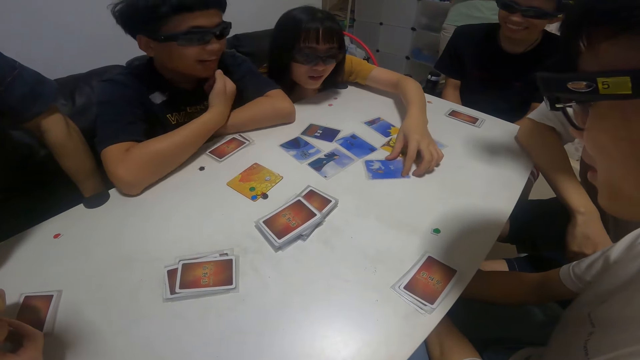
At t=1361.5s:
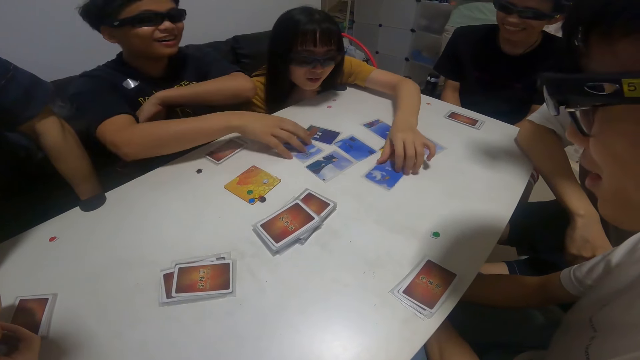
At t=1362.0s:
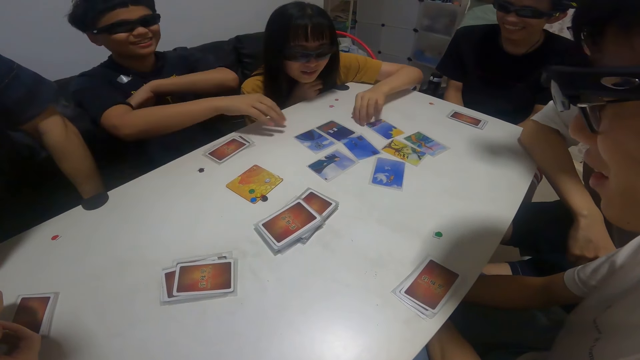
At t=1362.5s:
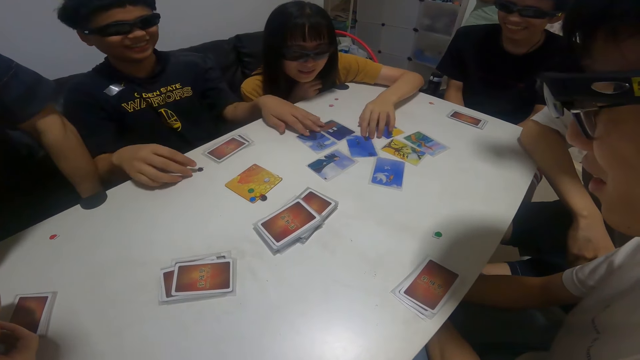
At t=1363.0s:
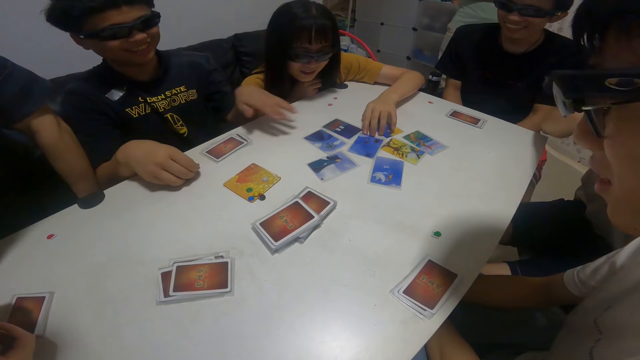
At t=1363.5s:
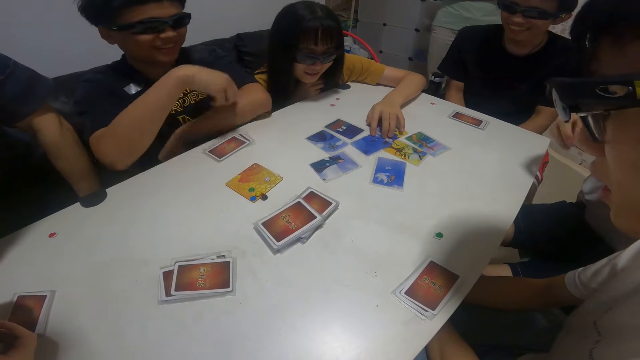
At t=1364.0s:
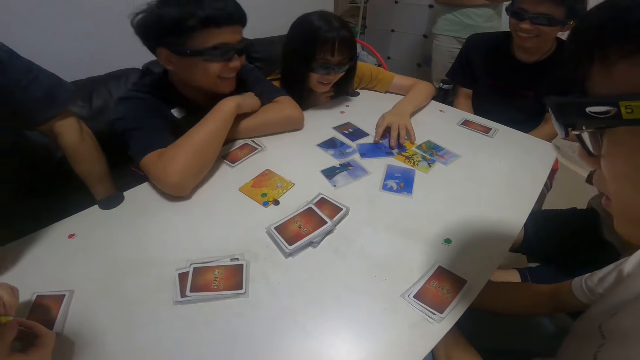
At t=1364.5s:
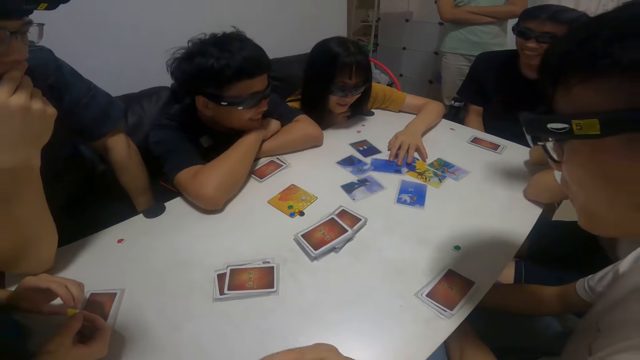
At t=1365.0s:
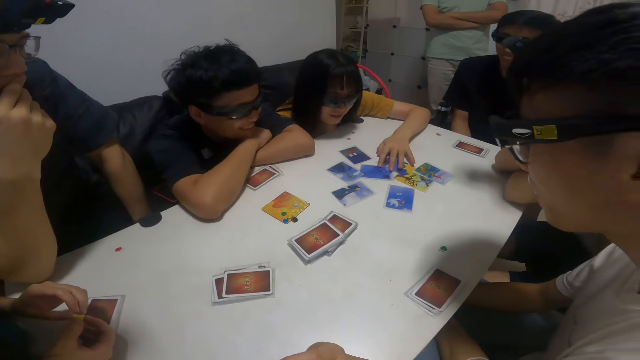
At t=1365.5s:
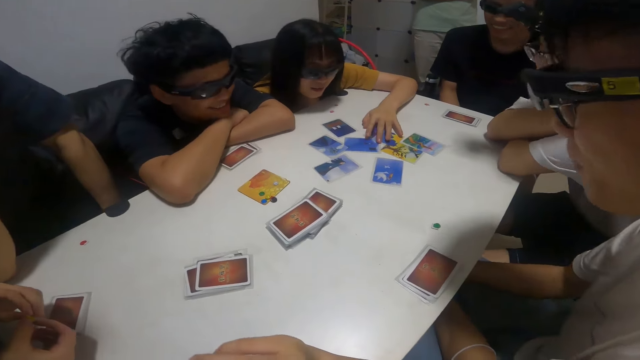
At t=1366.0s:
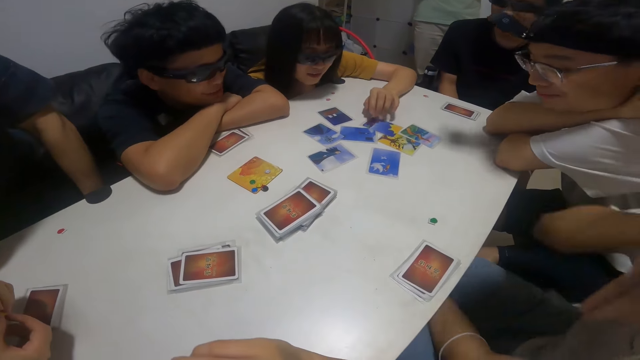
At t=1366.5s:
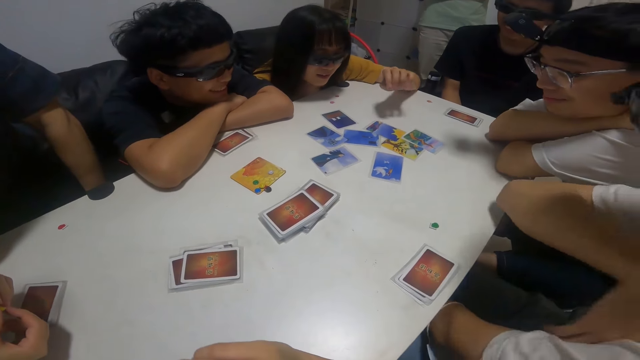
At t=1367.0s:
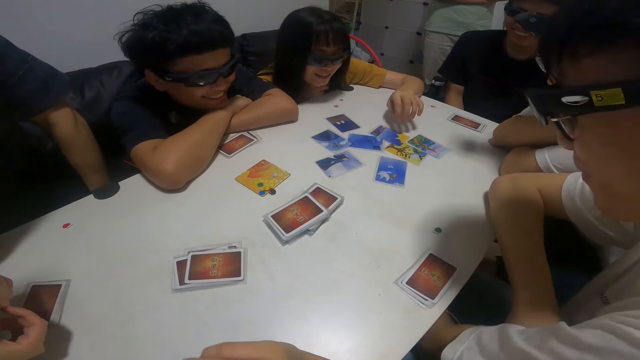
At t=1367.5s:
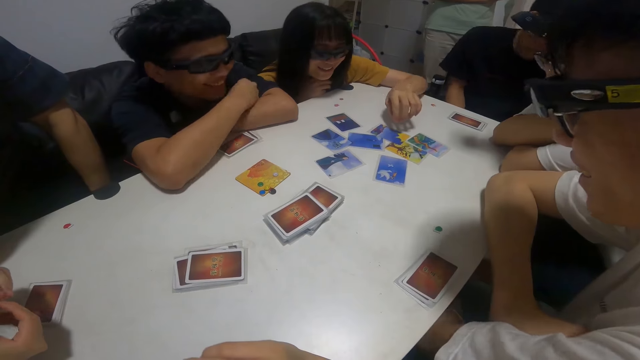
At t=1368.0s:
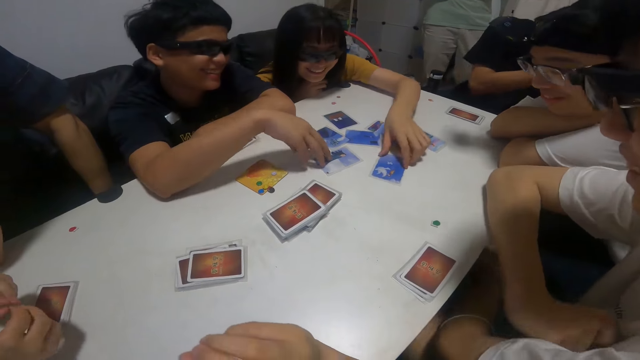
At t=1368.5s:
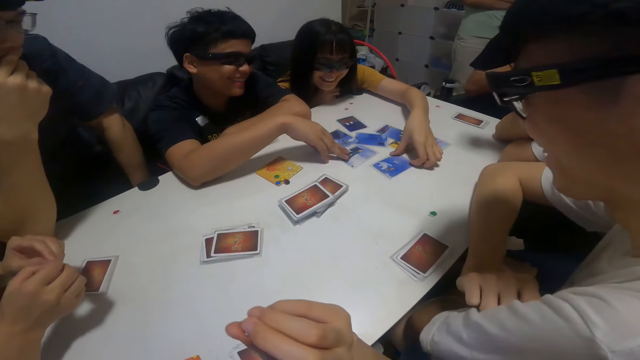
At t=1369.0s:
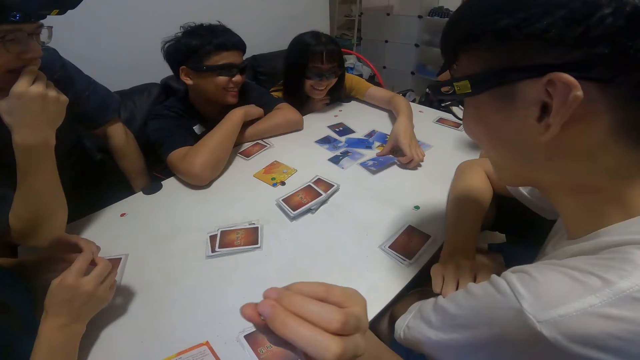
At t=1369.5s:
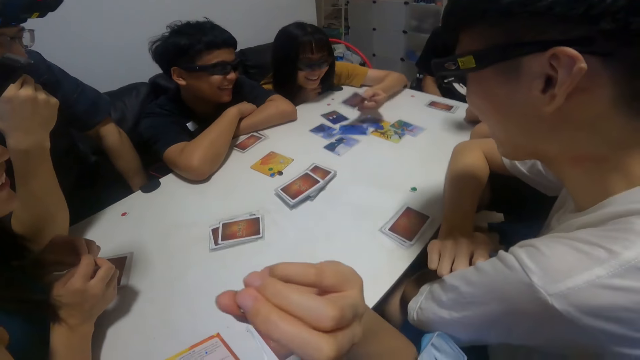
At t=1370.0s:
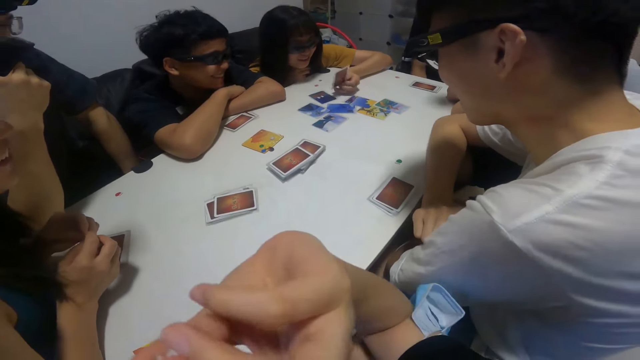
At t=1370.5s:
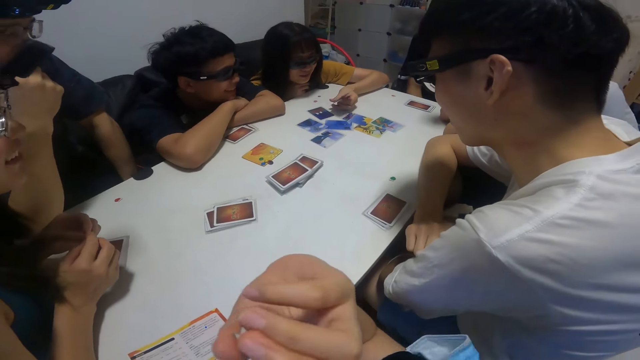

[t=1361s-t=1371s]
A person leans on the table. A boy touches a card on the table with his right hand. Another person moves the cards. A girl picks up a card from the table with her left hand.

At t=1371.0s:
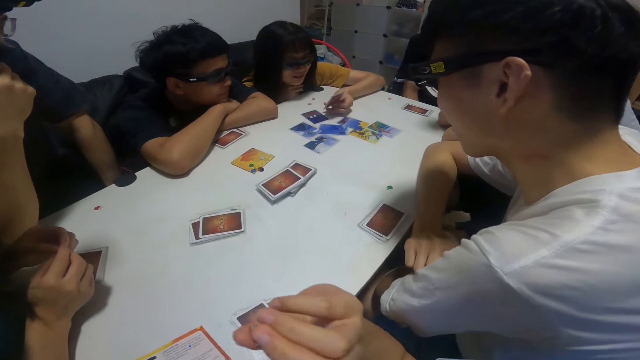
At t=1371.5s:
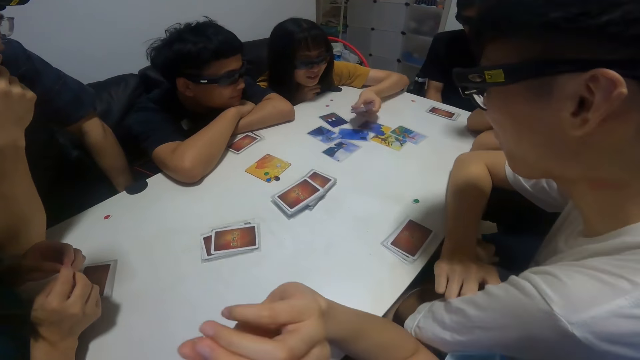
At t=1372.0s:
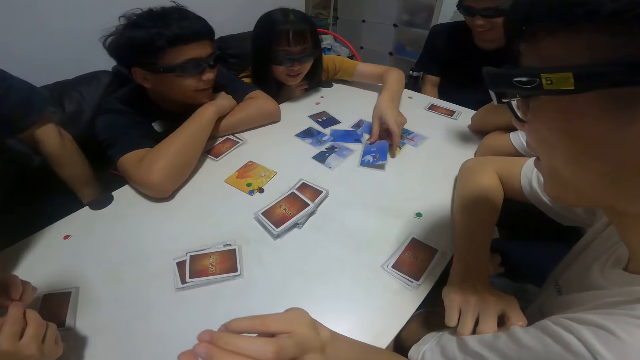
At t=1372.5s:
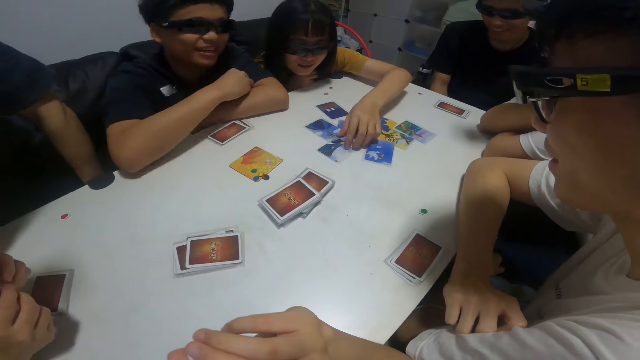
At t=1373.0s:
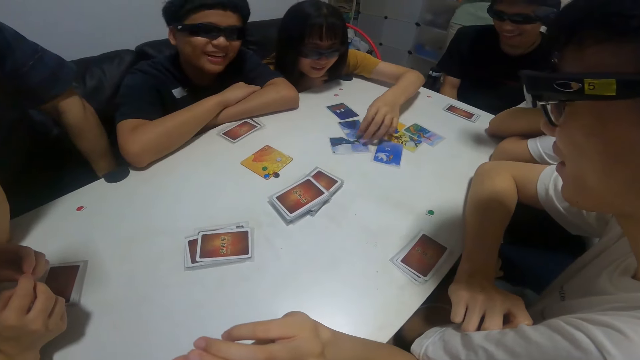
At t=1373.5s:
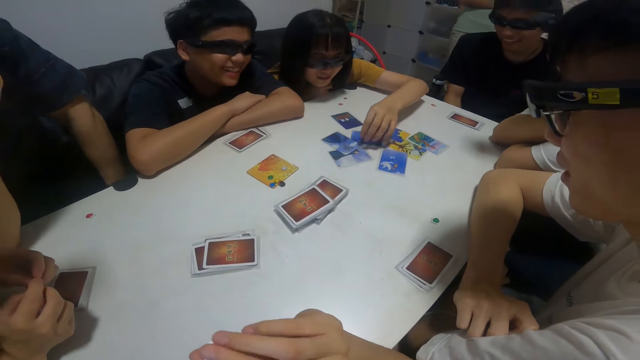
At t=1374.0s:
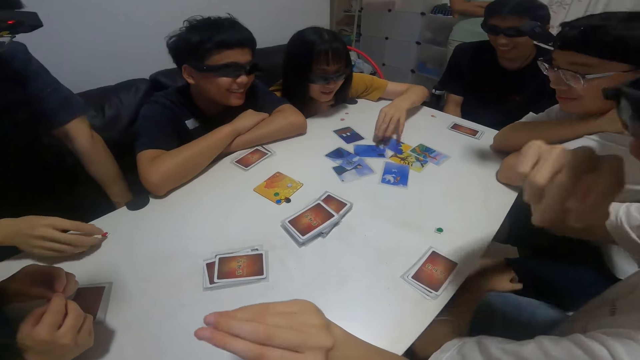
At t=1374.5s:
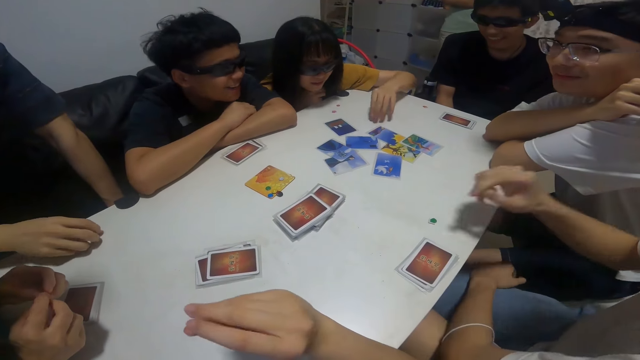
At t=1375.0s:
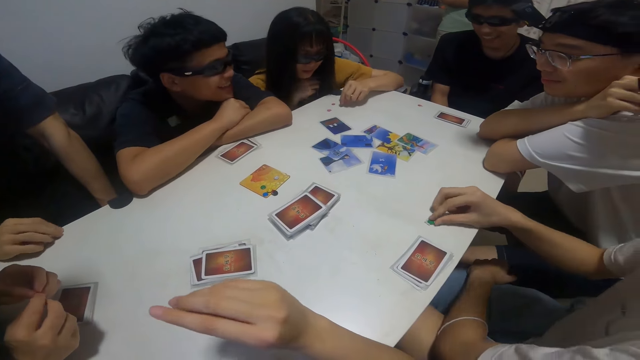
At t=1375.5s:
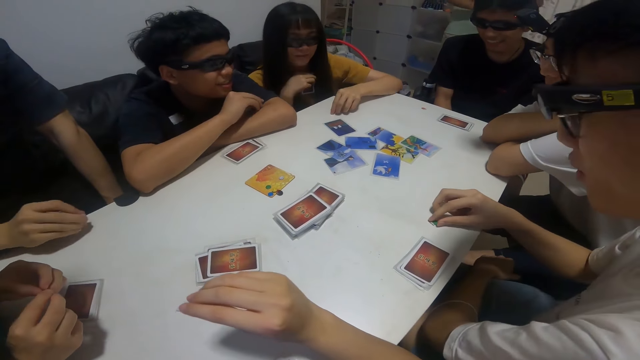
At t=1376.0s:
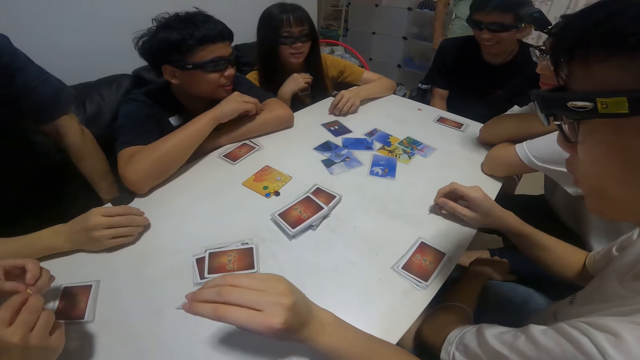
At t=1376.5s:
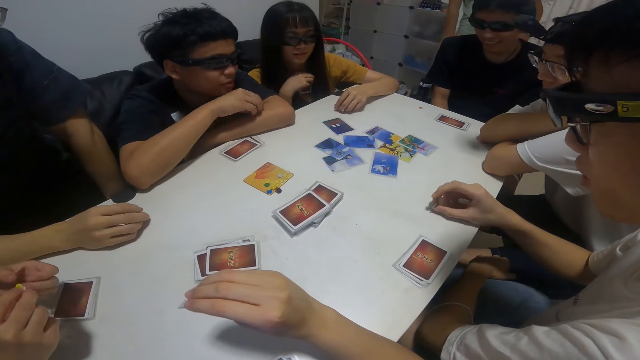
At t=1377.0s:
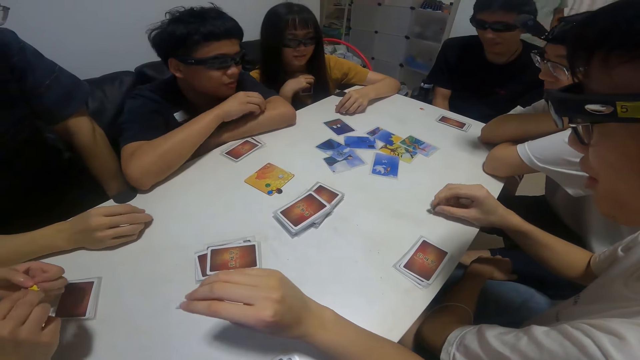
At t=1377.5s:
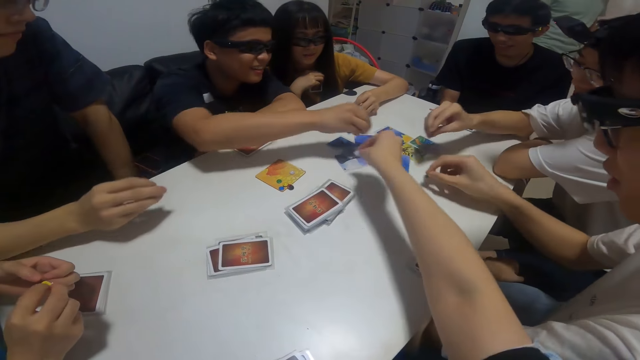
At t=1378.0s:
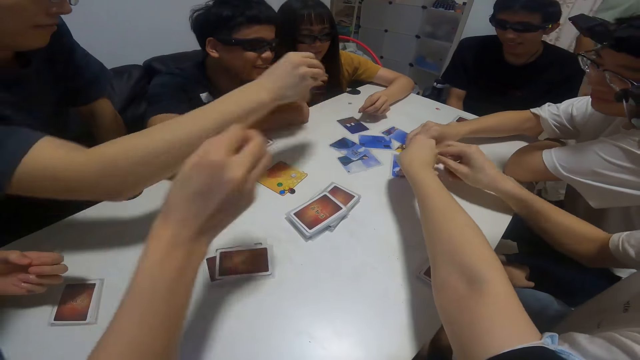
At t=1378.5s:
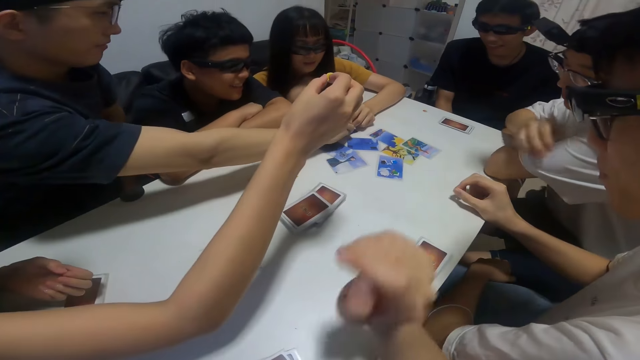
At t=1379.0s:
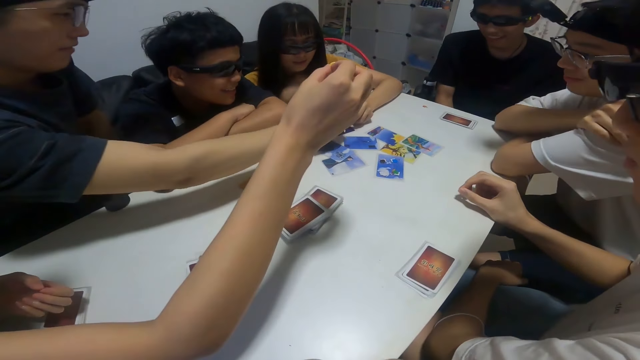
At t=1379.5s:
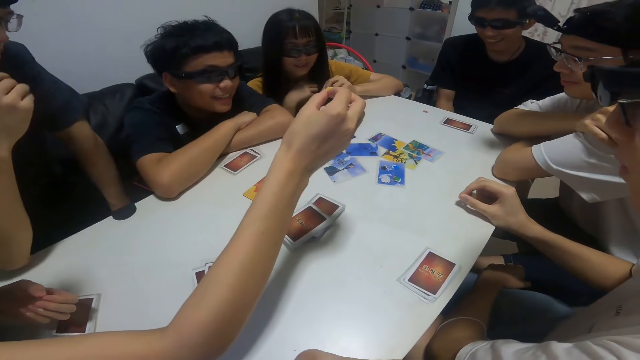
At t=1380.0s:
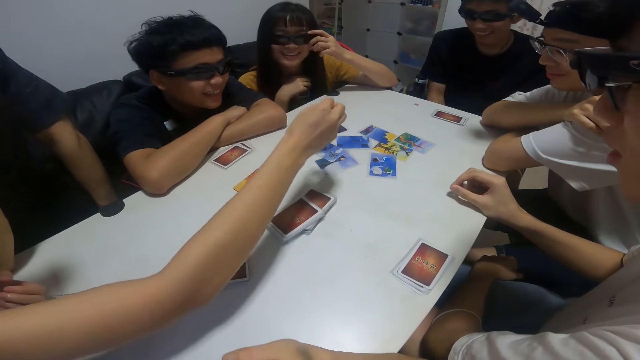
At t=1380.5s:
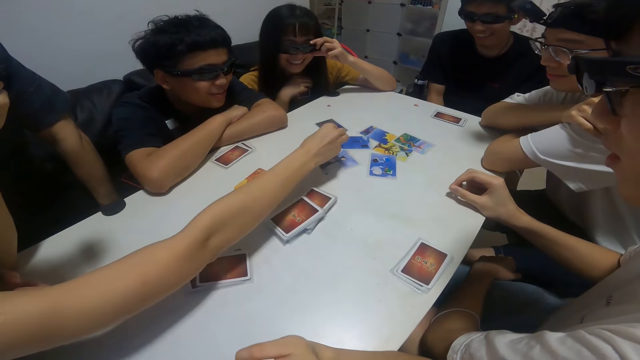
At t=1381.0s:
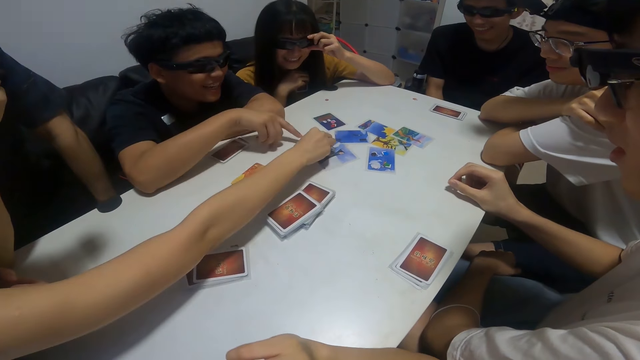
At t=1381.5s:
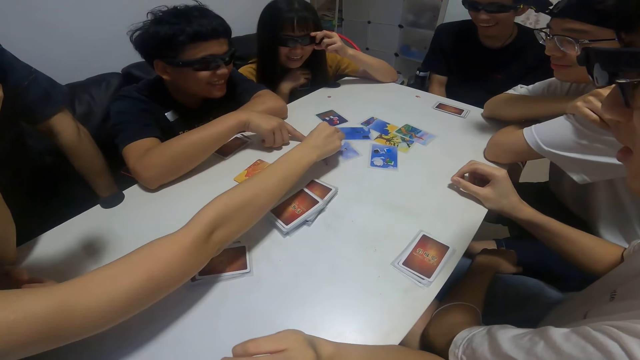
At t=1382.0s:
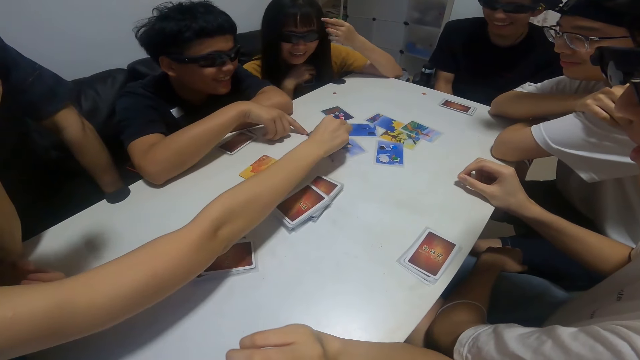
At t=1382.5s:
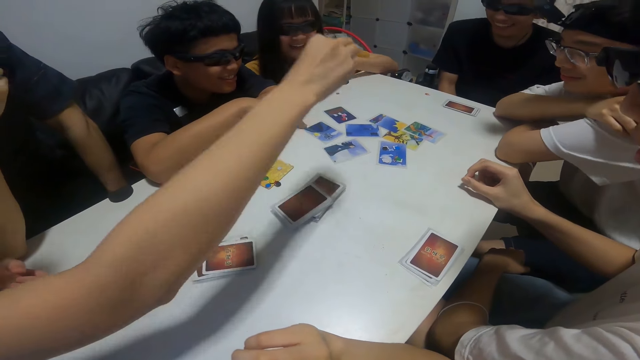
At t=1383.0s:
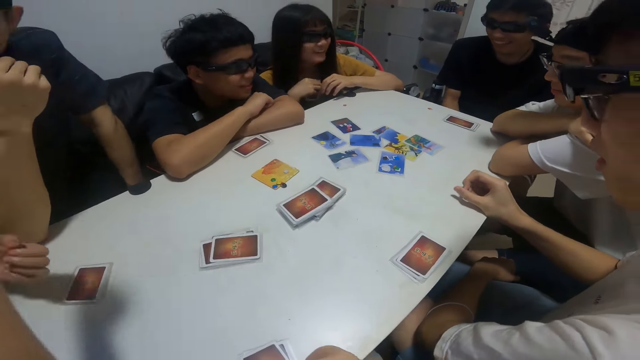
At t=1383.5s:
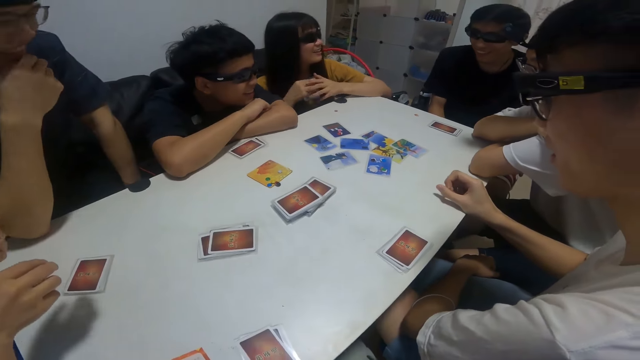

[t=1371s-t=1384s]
A girl looks at the card. She places the card in her left hand on the table. She moves the cards on the table. A boy holds the token points. Another boy touches the token points. The first boy picks up a pebble from the table with his right hand. A person puts the token point in the middle of the table. A third boy places a pebble in his right hand on a card. The first boy places a pebble in his right hand on the card. The camera wearer places a pebble in her right hand on the card in the middle of the table. The second boy places a pebble in his right hand on the card. Another boy places a pebble in his right hand on a card. The girl places a pebble in her left hand on the card. Another girl places a pebble in her right hand on a card. The third boy moves a card on the table with his right finger.
